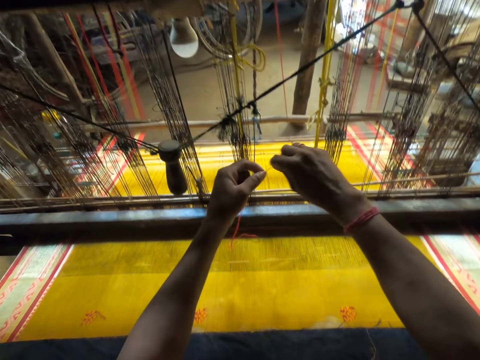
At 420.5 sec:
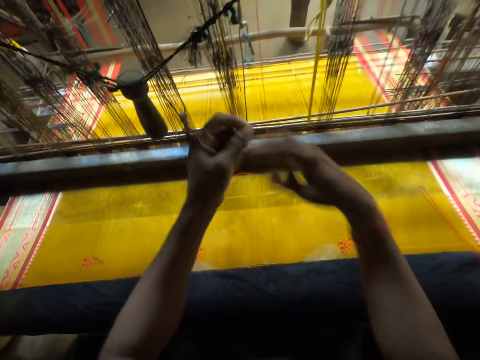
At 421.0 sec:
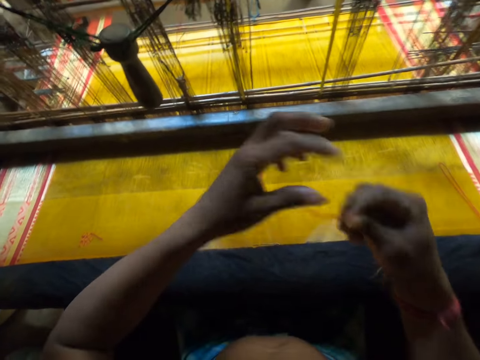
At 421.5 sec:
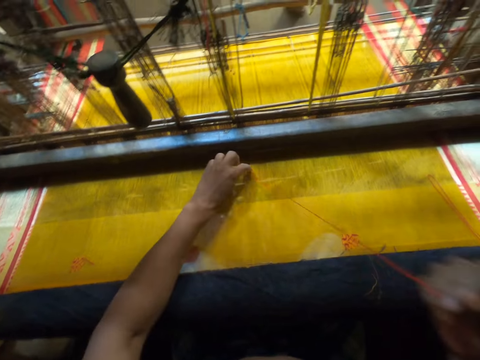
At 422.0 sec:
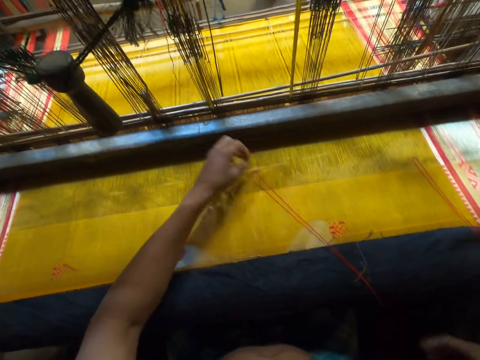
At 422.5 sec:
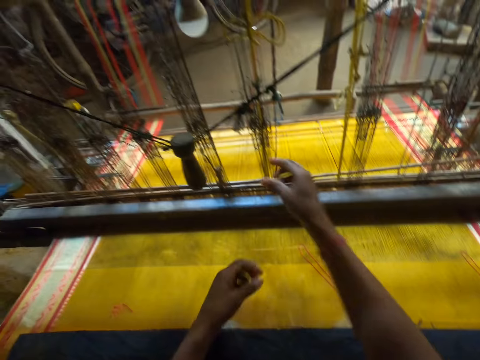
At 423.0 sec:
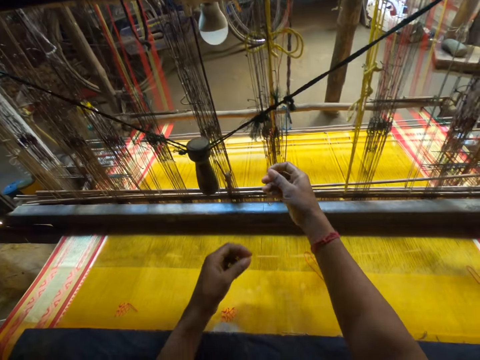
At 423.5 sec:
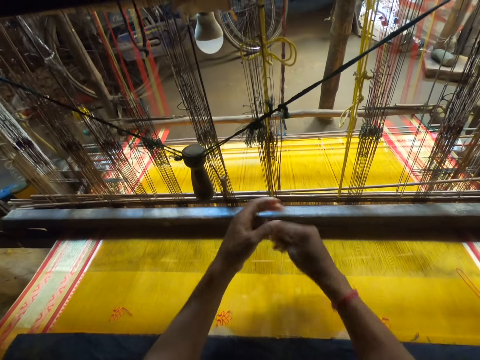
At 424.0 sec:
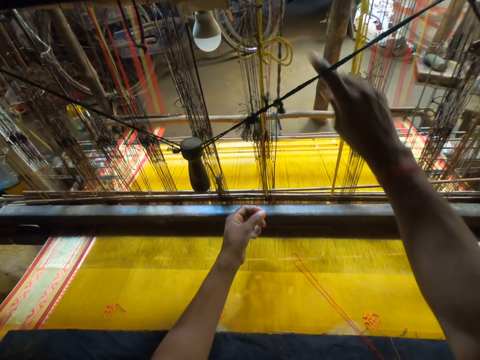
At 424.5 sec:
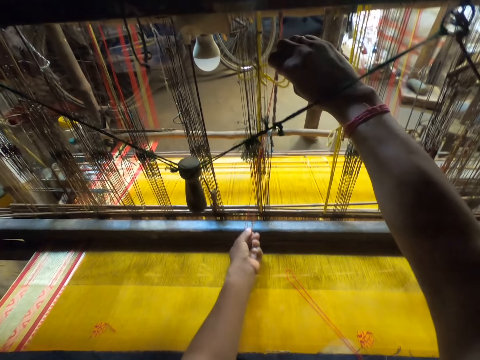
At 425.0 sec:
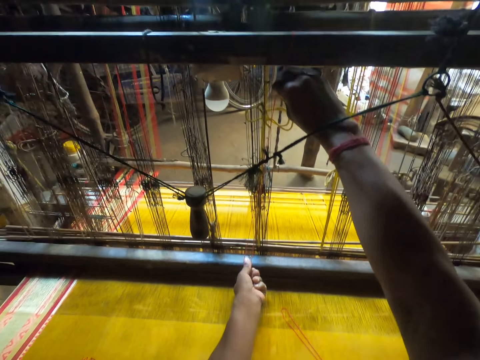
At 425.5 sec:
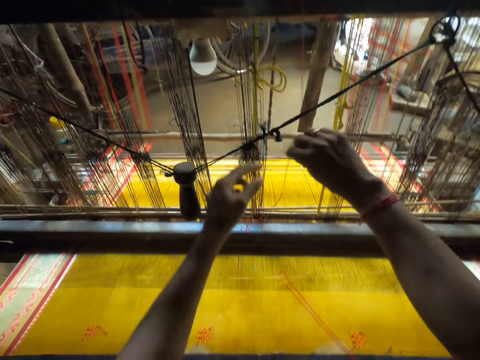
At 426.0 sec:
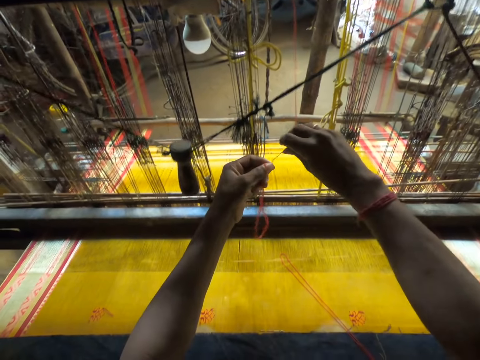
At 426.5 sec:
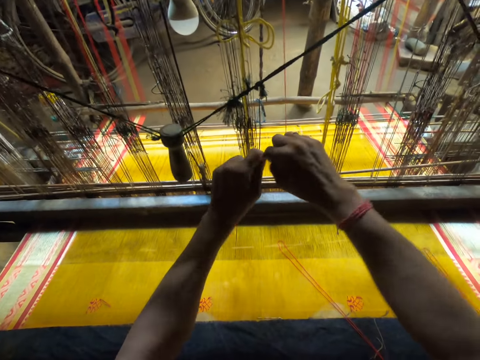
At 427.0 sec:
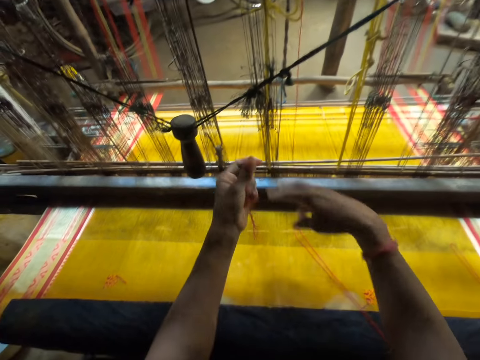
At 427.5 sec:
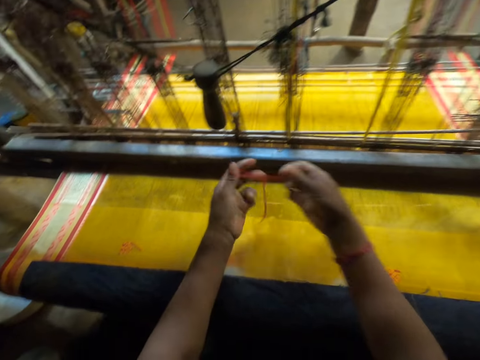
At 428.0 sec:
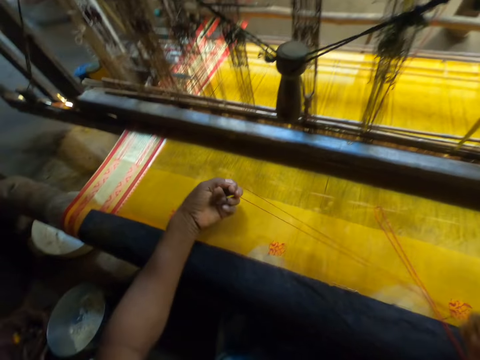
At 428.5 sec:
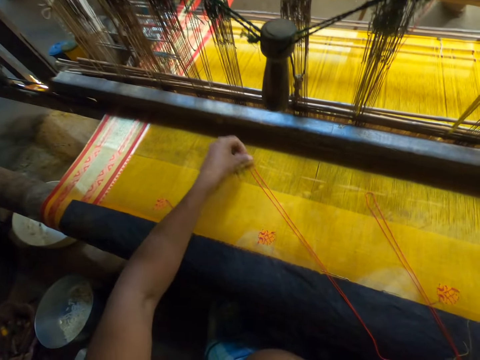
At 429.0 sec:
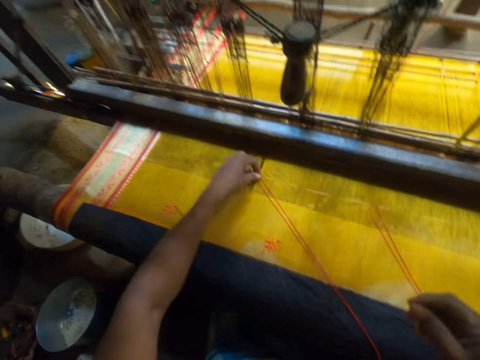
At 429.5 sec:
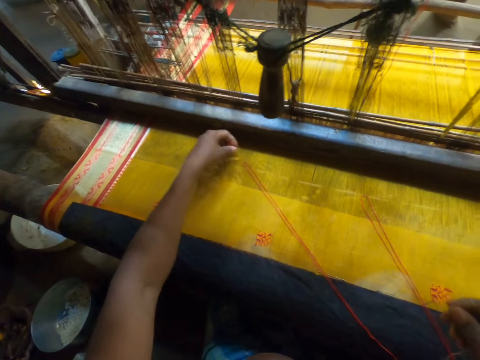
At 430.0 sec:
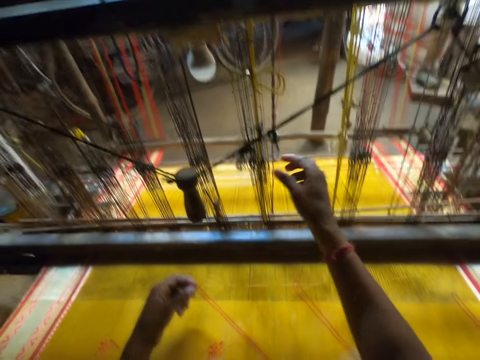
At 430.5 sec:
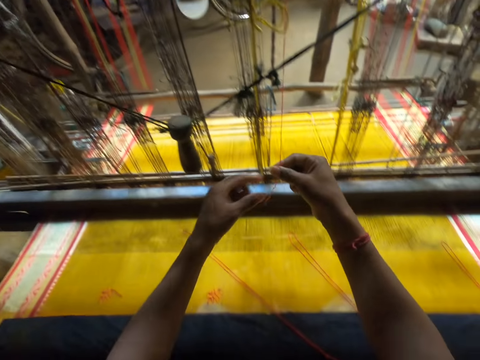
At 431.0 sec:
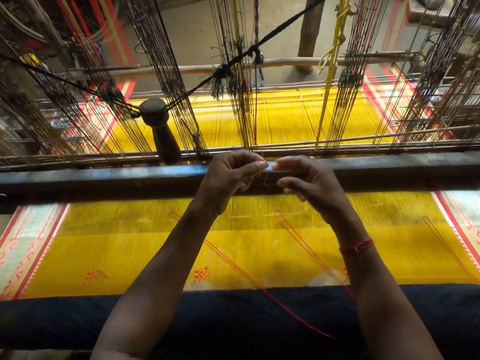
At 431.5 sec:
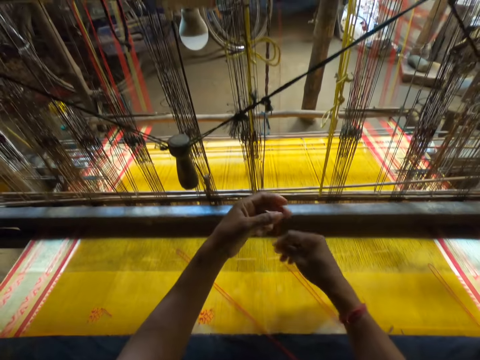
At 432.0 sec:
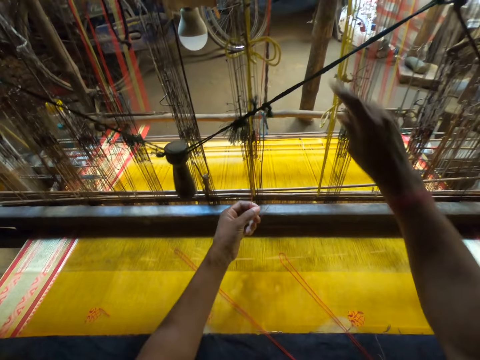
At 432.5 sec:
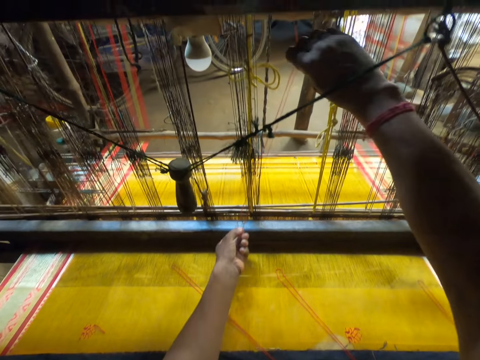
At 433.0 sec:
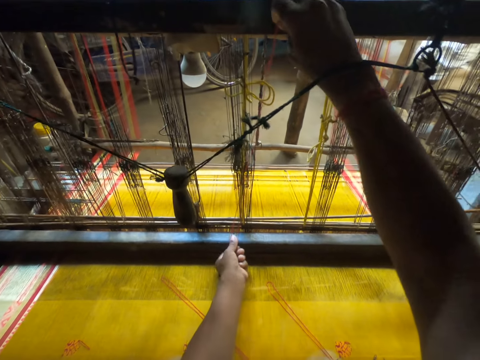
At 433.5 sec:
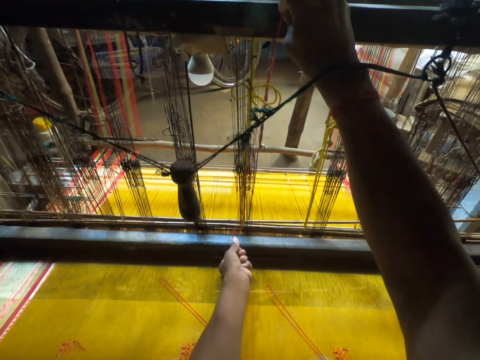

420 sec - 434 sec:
The camera wearer cuts the thread on the handloom with his left hand. He moves the thread on the fabric on the handloom with his hands. He holds the thread on the handloom with his right hand. He folds the thread on the handloom with his right hand. He cuts the thread on the handloom with his left hand. He straightens a thread with his hands. He places the thread on the handloom with his hands. He pulls the thread on the handloom with his right hand. He holds the thread on the handloom with his left hand. He folds the thread on the handloom with his right hand.

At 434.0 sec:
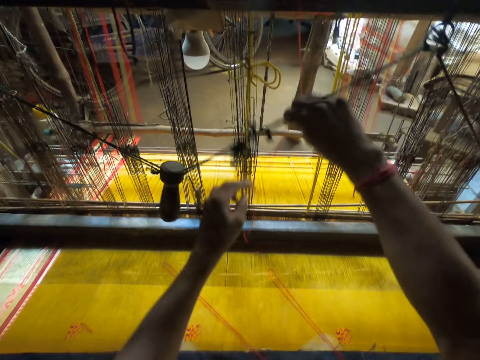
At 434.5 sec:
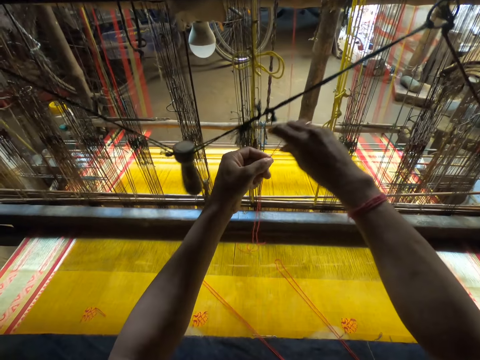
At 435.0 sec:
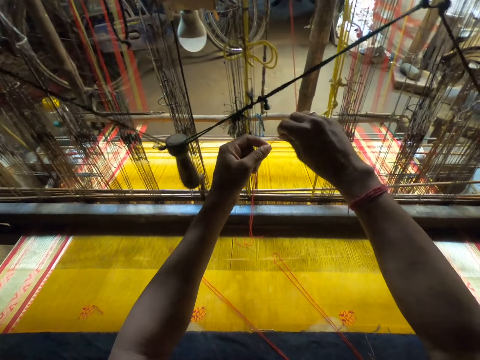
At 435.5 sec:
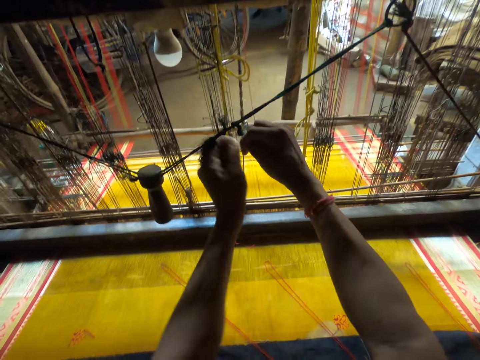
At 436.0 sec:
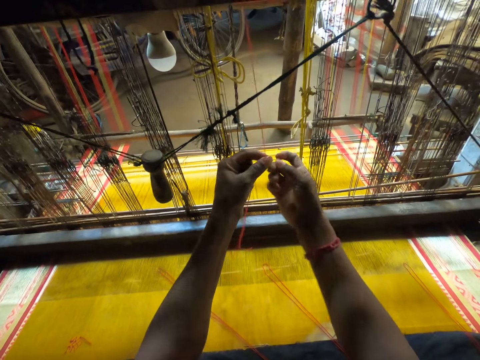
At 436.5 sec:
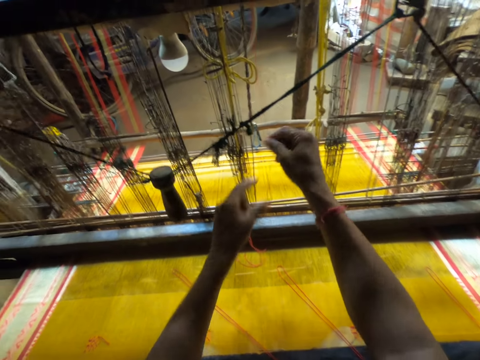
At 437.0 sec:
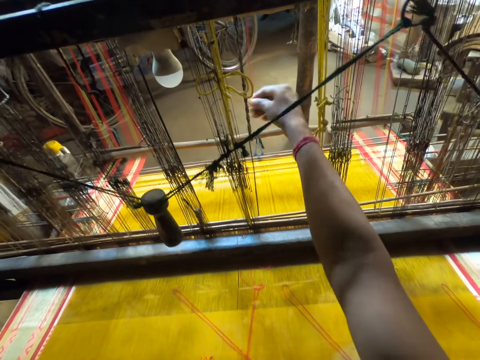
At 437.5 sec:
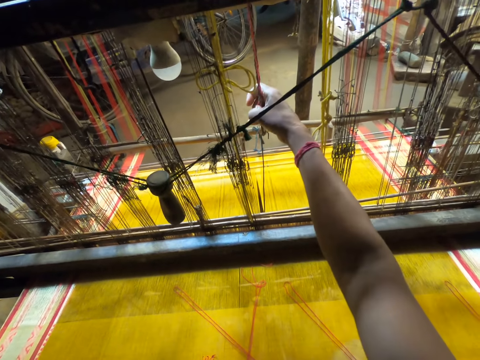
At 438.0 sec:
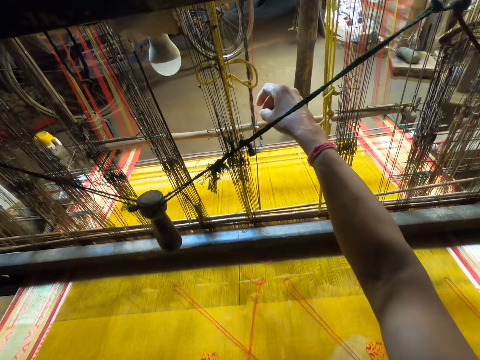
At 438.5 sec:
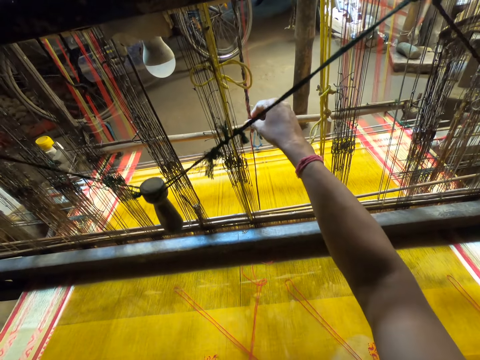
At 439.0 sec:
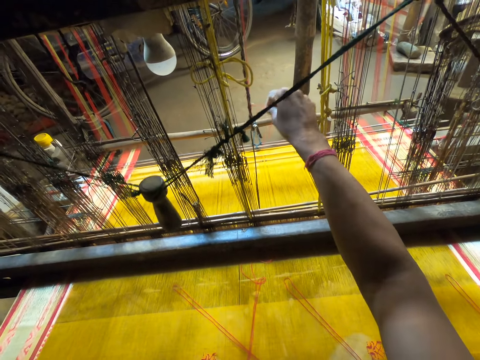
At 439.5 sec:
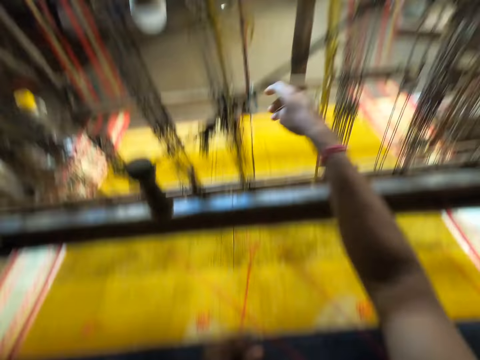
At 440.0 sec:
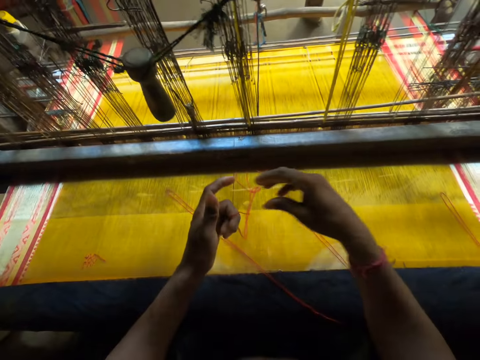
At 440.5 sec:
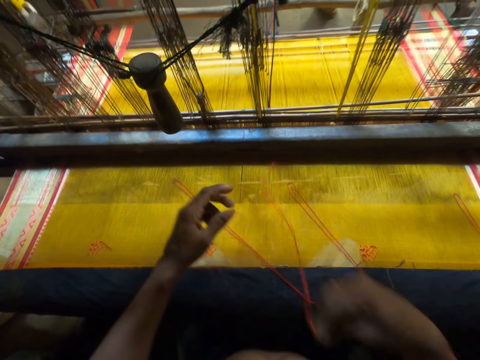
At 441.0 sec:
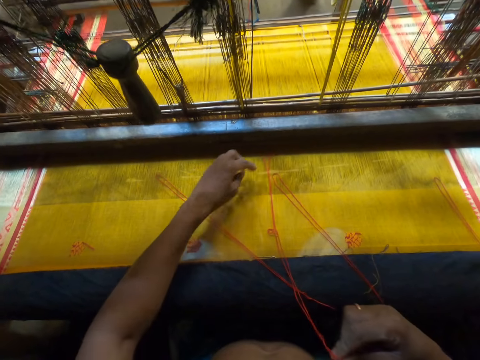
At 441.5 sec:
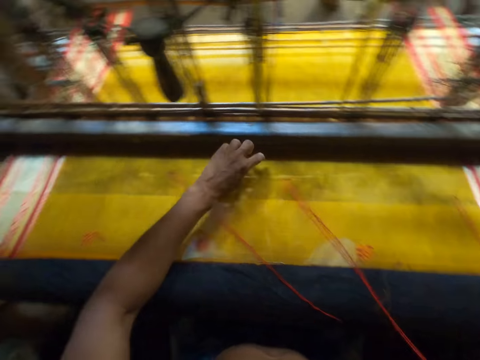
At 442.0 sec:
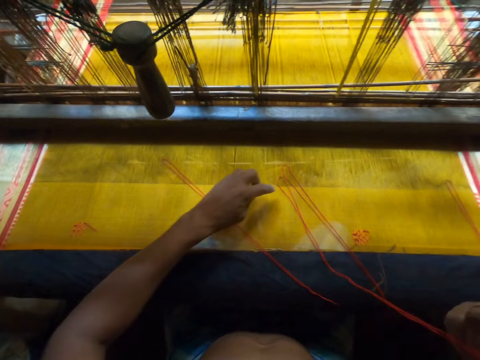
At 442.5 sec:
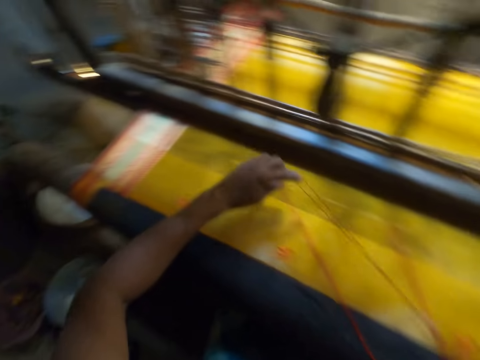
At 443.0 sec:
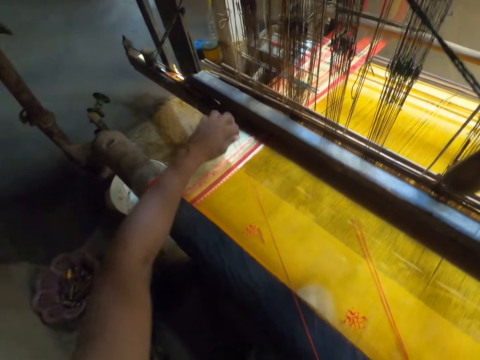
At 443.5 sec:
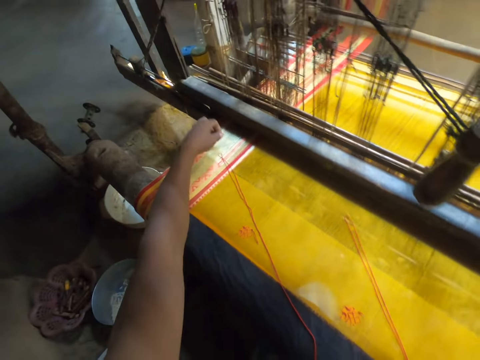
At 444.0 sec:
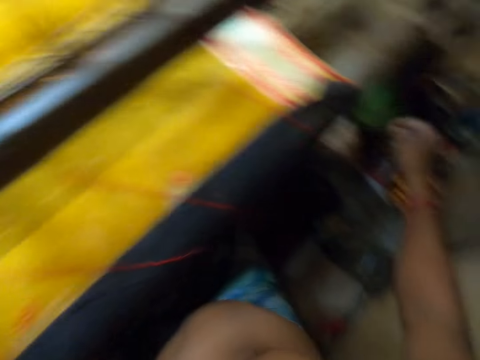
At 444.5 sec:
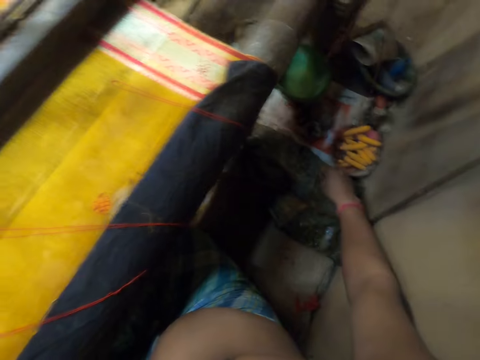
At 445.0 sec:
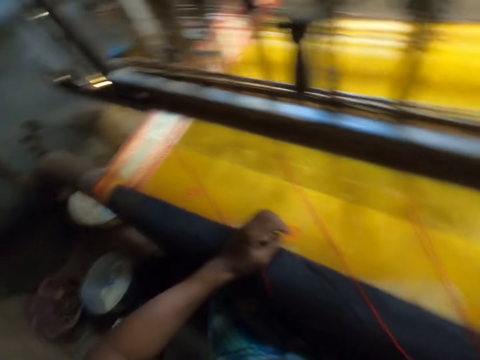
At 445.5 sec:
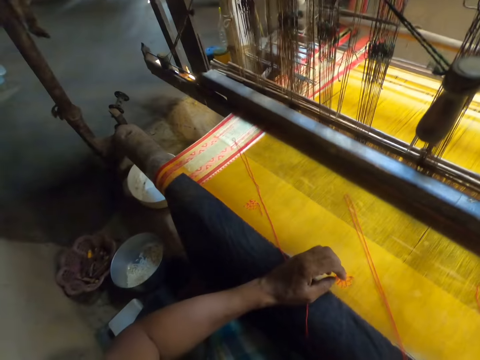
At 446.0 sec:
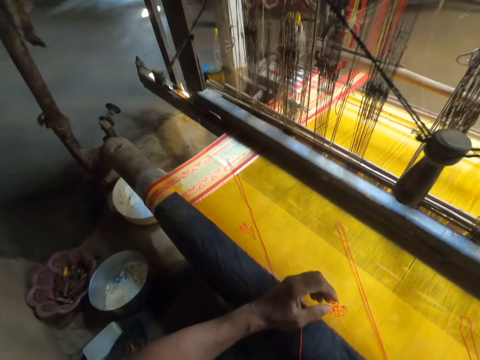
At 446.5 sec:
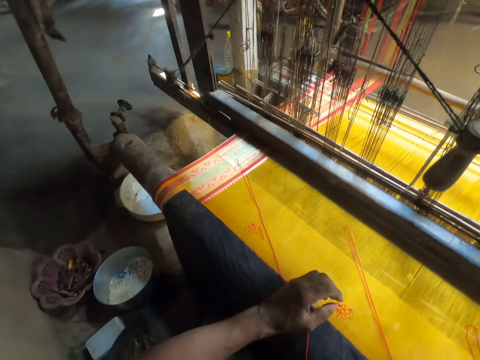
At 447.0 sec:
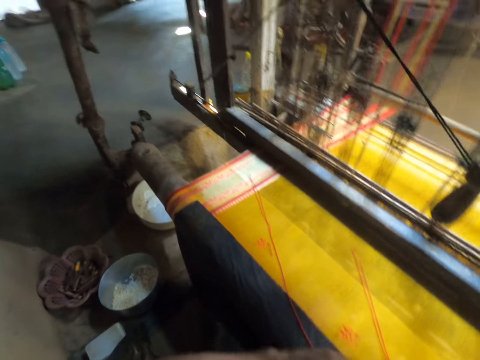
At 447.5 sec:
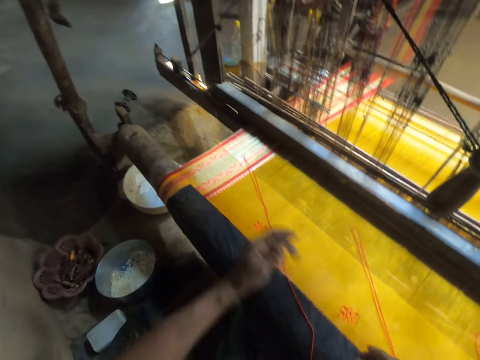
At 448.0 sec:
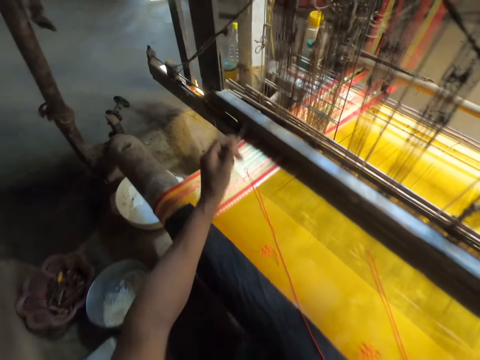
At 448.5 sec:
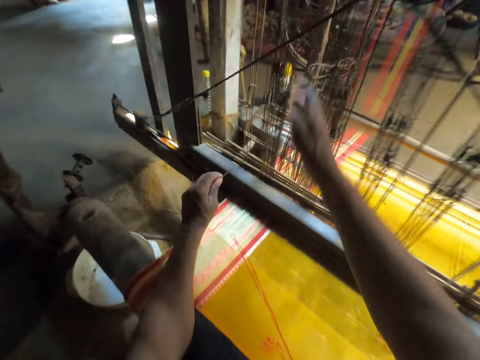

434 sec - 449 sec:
The camera wearer cuts the thread on the handloom with his left hand. He pulls the thread on the handloom with his left hand. He moves the thread on the fabric on the handloom with his right hand. He removes the thread from the handloom heddles with his right hand. He takes the thread from his left hand with his right hand. He moves the thread on the fabric on the handloom with his hands. He places his left hand on the handloom. He holds a pin in his left hand. He places his left hand on the handloom.
